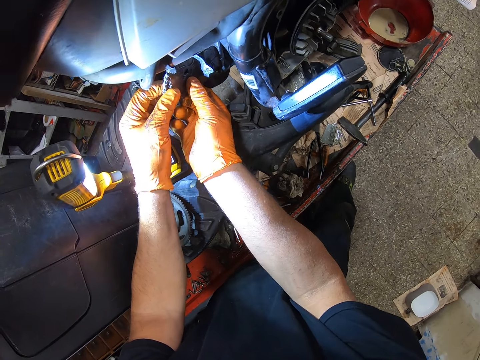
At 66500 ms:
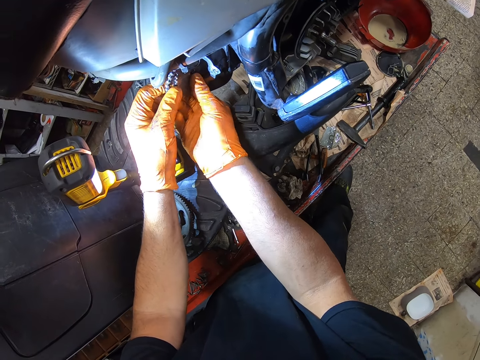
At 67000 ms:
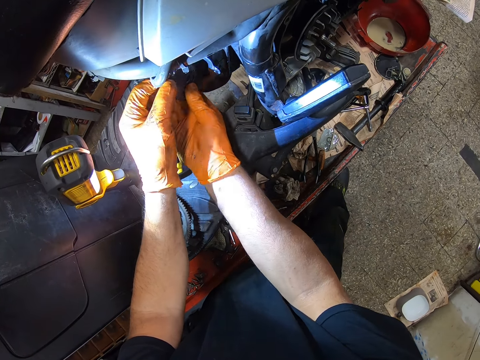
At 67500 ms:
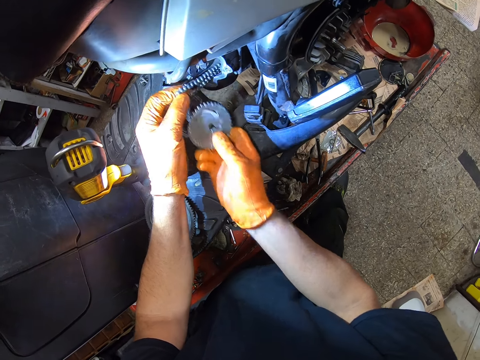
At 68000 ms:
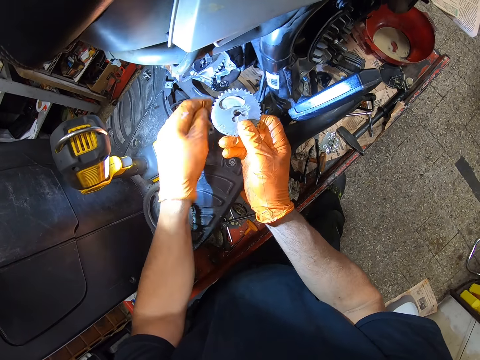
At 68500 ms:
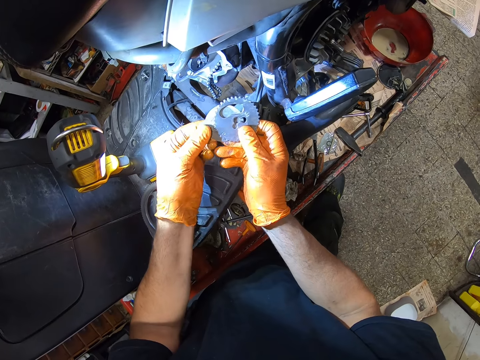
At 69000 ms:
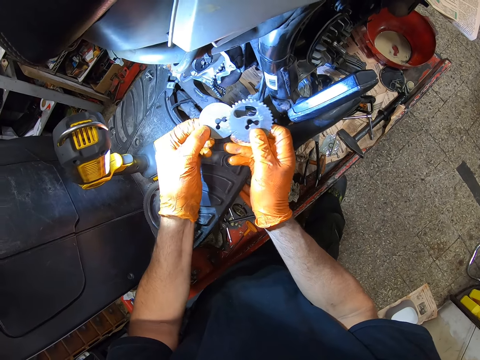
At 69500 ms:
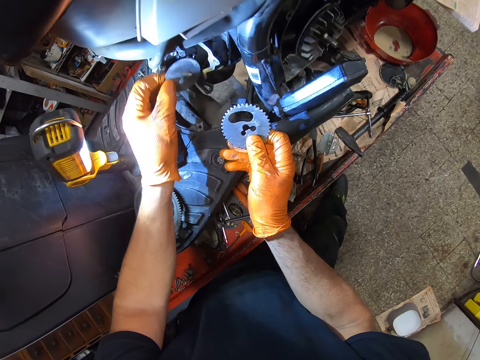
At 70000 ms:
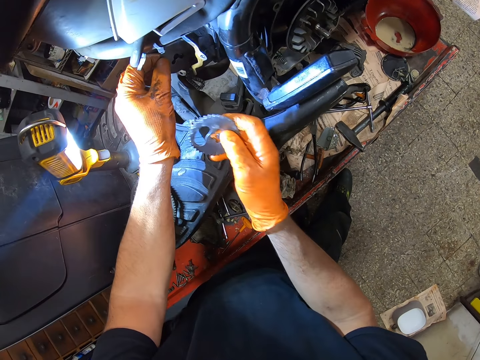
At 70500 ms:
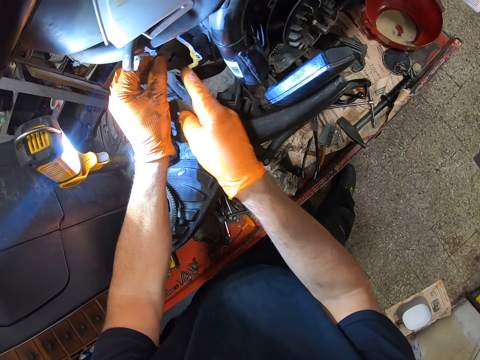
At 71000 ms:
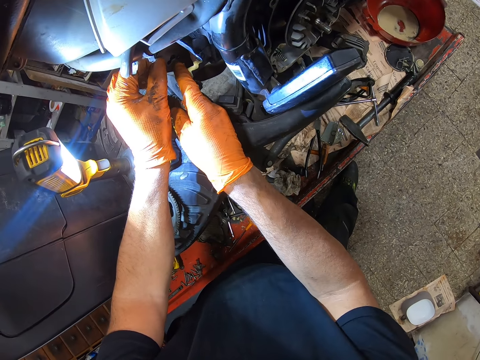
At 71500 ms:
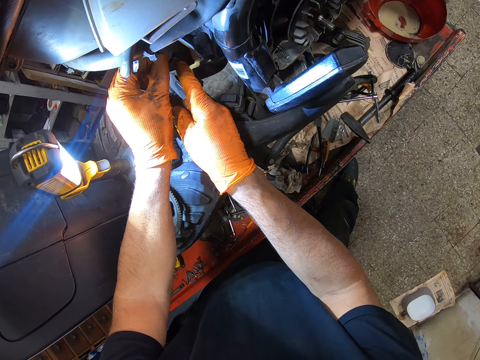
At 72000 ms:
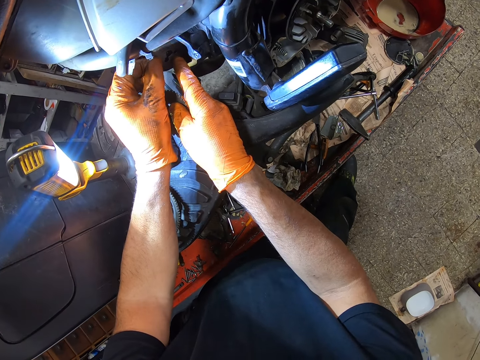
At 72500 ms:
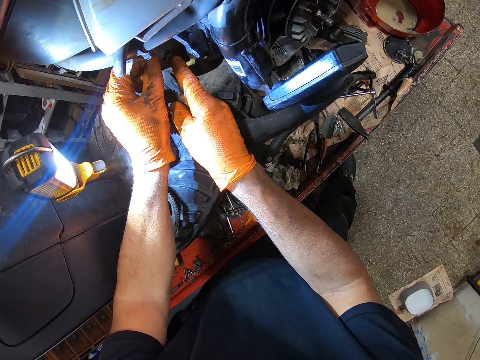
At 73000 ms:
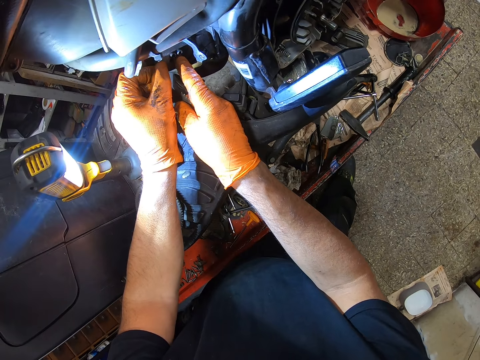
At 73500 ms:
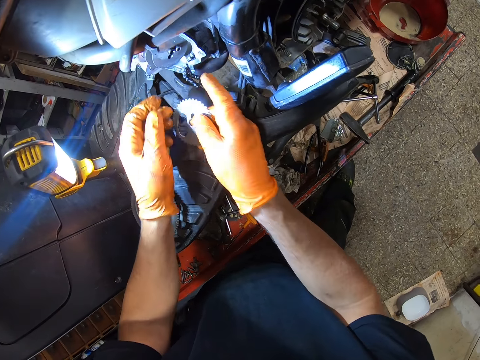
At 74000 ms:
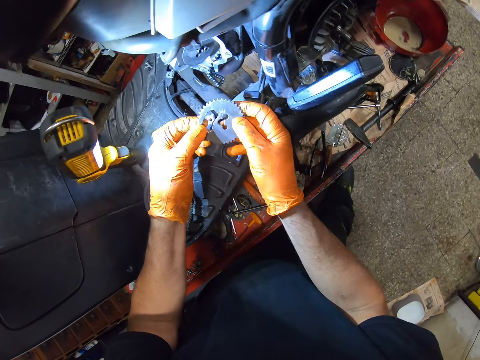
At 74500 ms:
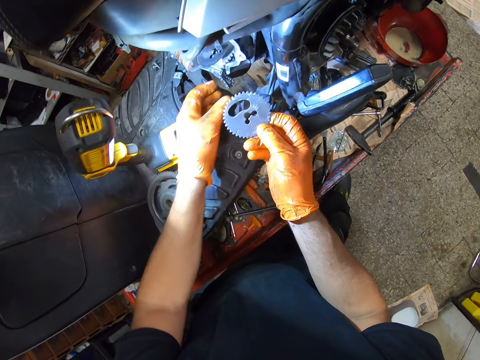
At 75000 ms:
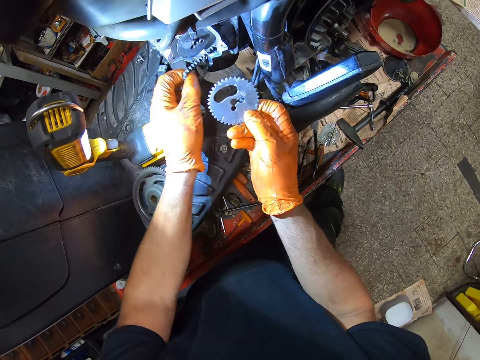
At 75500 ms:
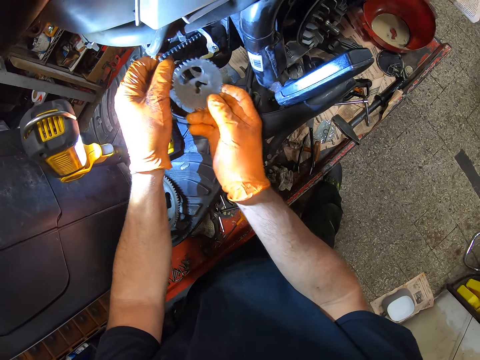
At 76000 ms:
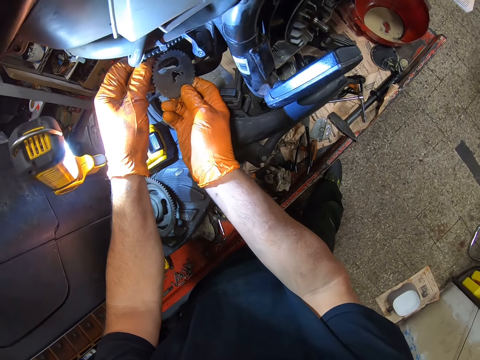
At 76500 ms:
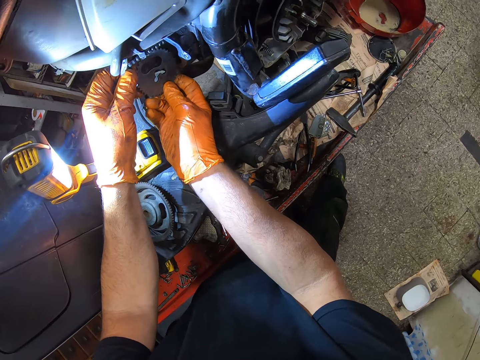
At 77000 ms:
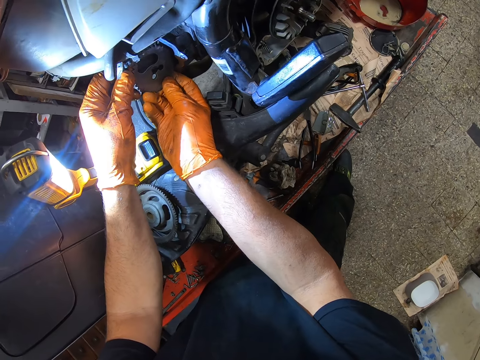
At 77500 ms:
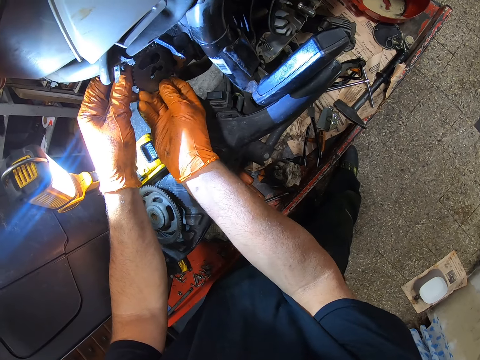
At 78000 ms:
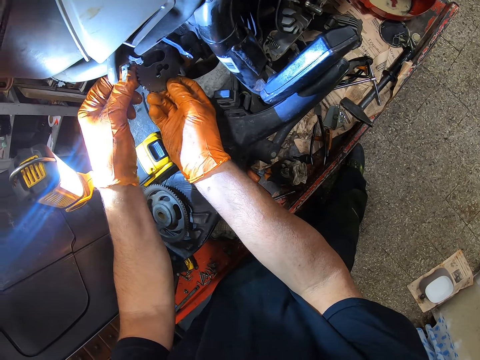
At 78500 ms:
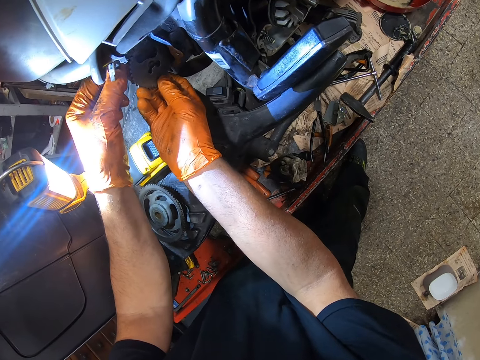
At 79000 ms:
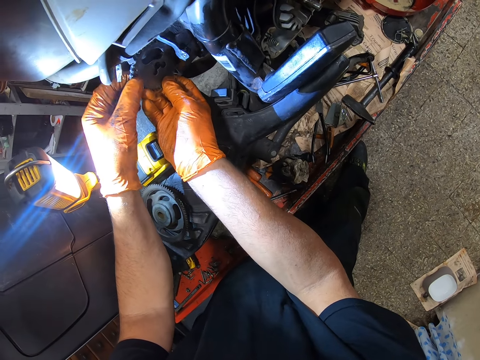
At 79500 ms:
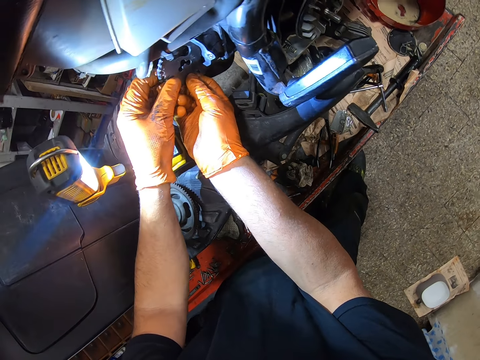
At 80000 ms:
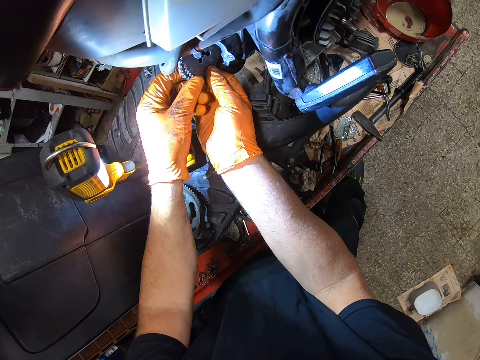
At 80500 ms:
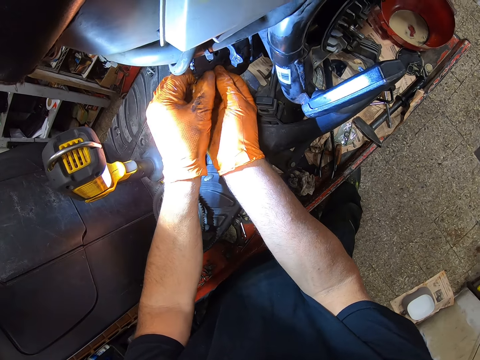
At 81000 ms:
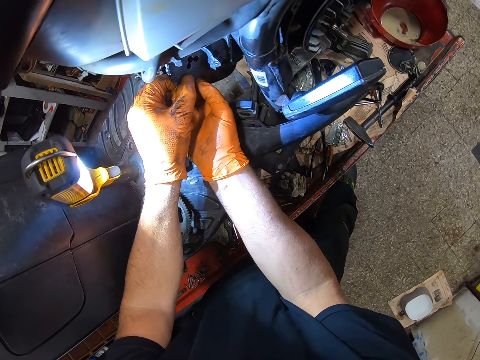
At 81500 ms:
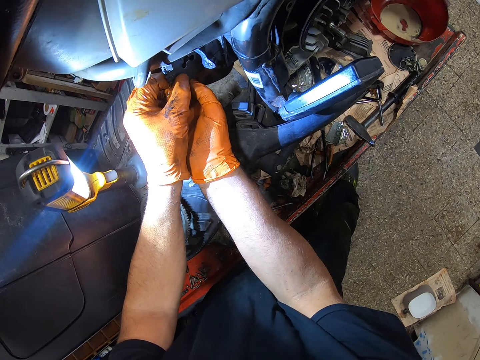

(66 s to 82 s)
The camera wearer removes the round metal from the engine. They remove a round paper from the metal. They separate the gear wheel. They attach the round paper to the engine. They hold the chain. They attach the round metal into the engine.

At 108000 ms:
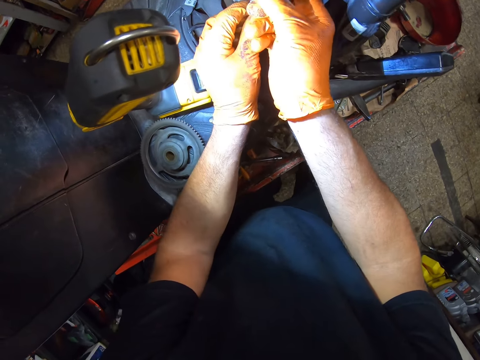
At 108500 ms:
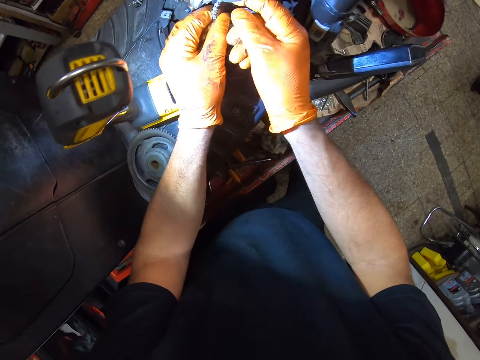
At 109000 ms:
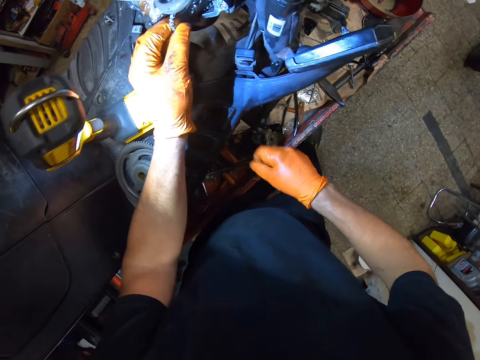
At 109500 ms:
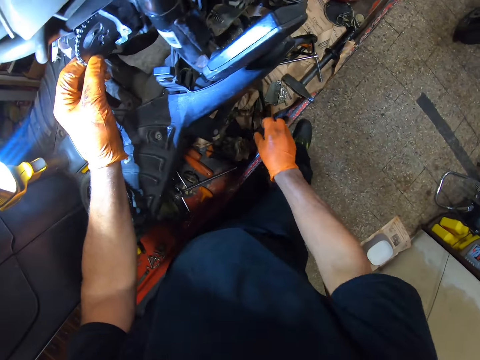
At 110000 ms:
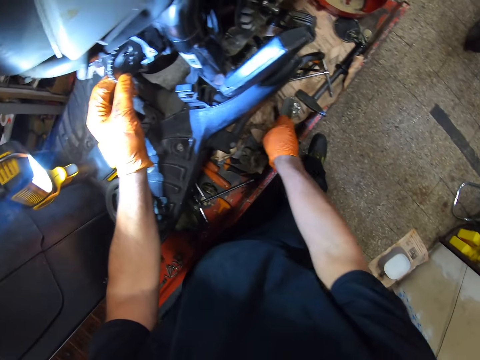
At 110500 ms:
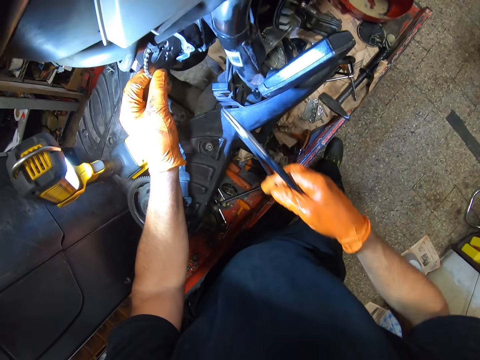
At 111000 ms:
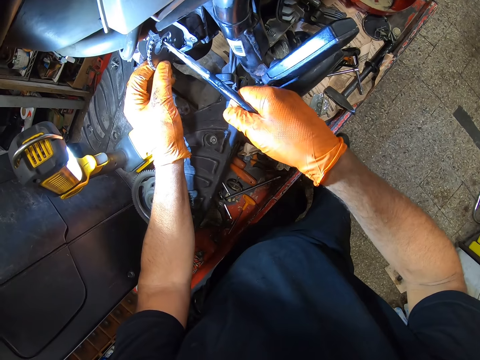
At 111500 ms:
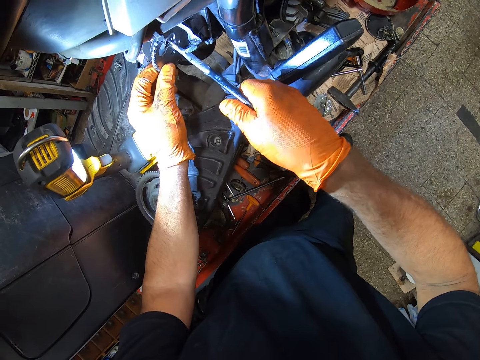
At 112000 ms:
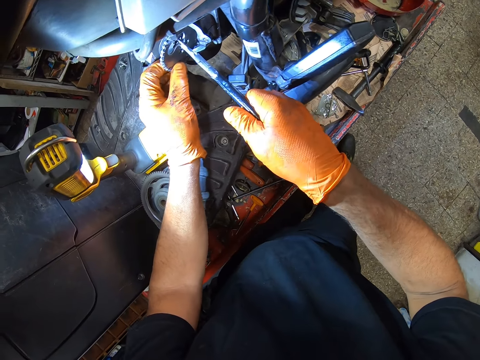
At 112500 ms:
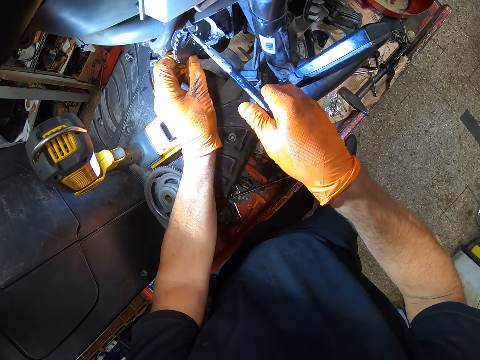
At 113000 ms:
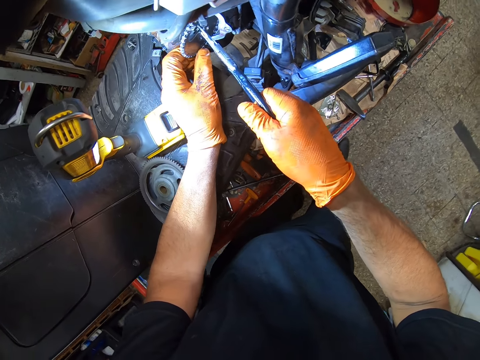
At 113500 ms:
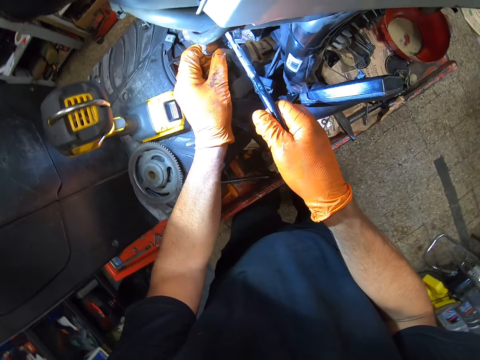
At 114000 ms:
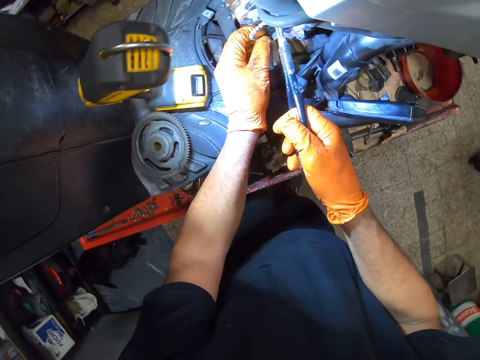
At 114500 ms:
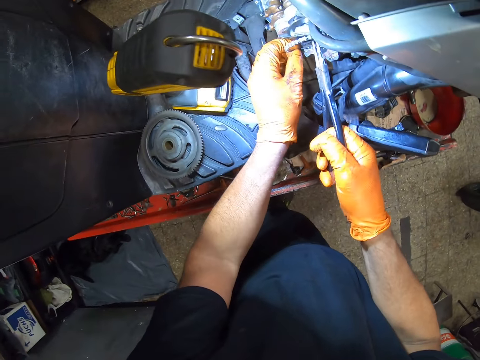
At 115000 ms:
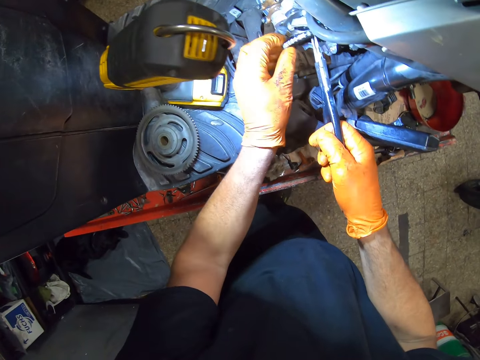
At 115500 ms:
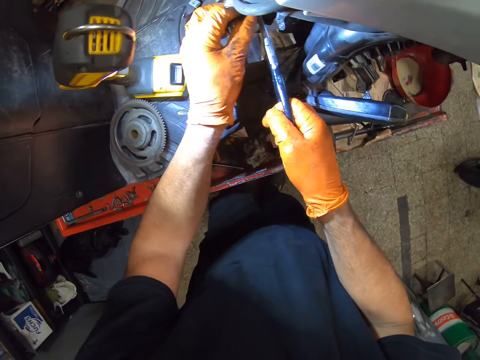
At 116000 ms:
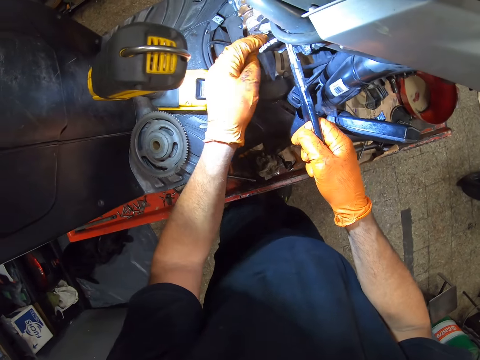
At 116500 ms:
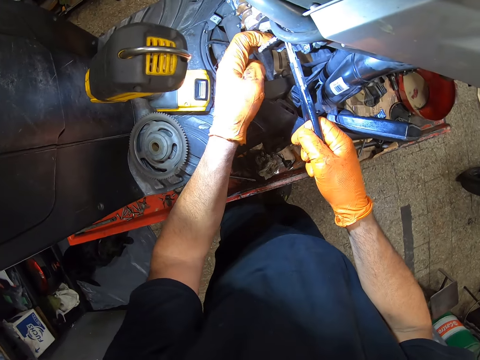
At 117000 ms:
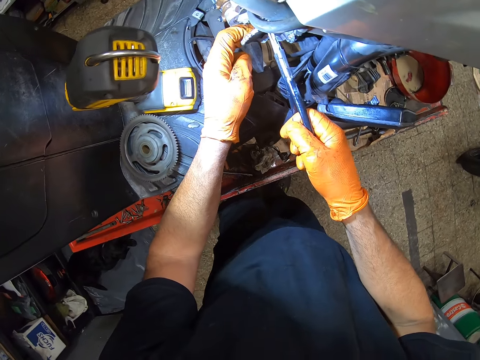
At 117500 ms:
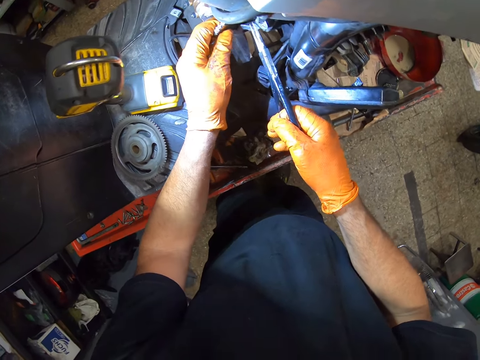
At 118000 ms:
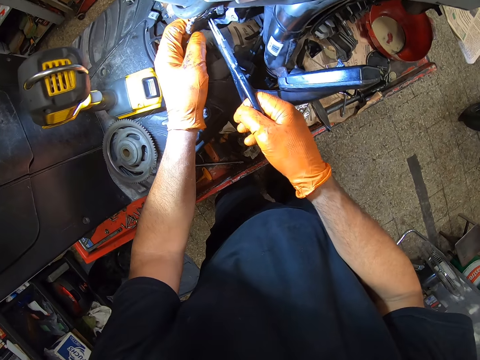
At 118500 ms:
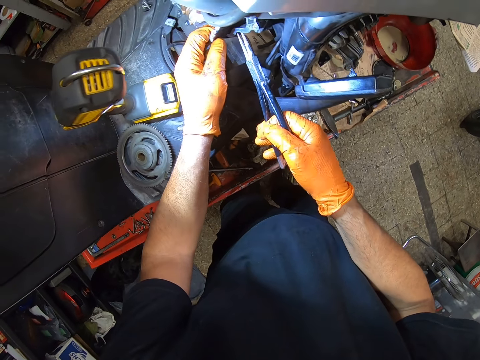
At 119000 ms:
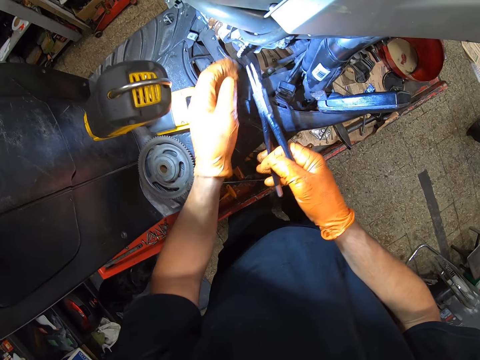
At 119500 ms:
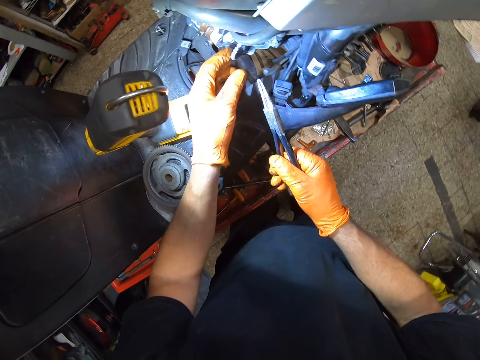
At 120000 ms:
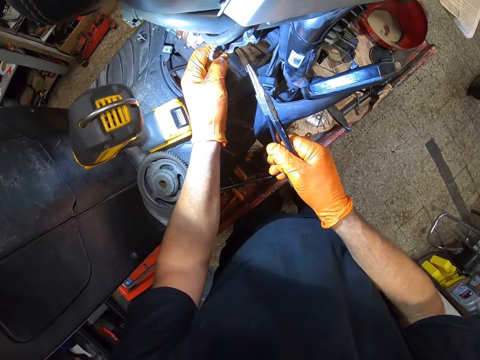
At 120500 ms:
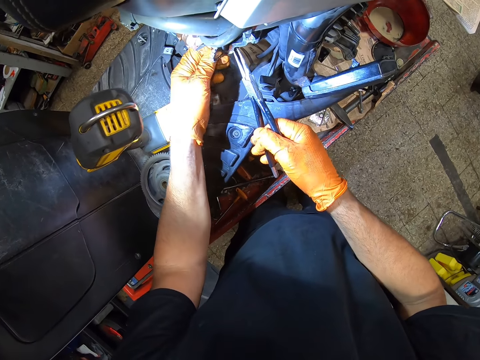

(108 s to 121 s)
The camera wearer picks up a spanner or pliers from the motorcycle stand. They hold the gear wheel with the pliers. They attach the round metal to the engine with the spanner. They remove the spanner from the motorcycle engine.
